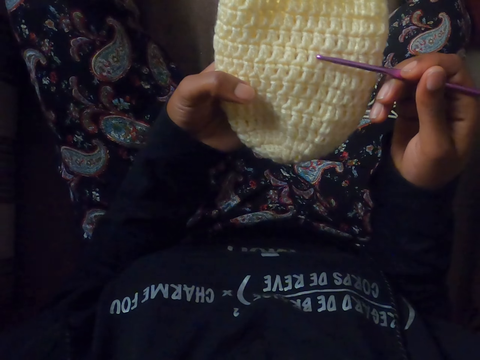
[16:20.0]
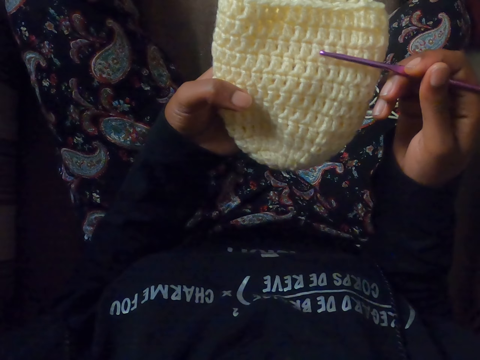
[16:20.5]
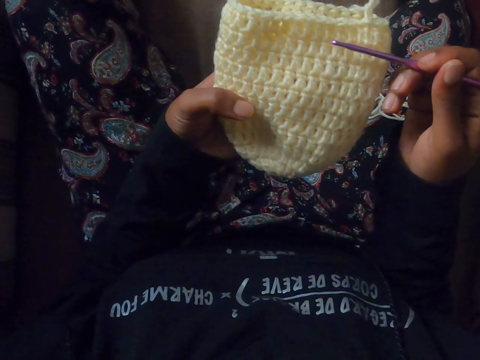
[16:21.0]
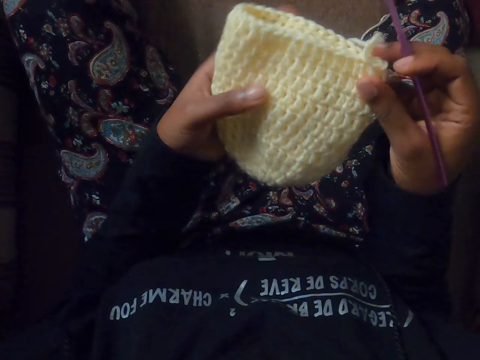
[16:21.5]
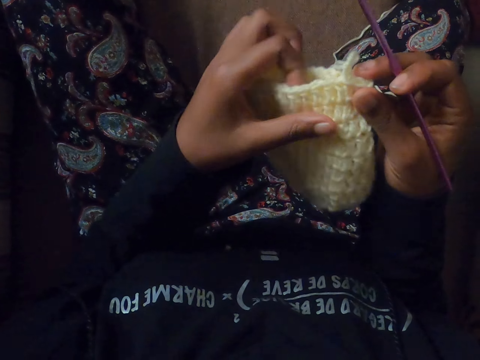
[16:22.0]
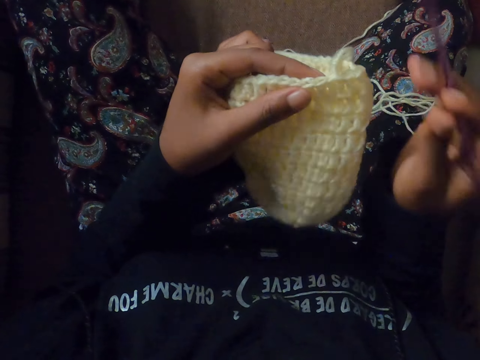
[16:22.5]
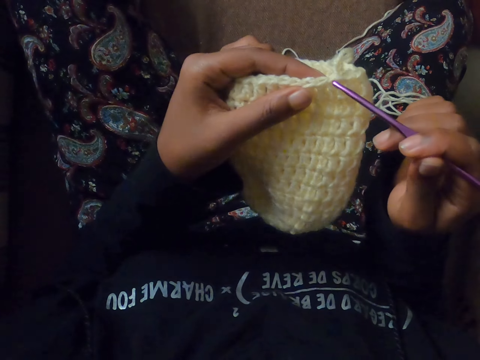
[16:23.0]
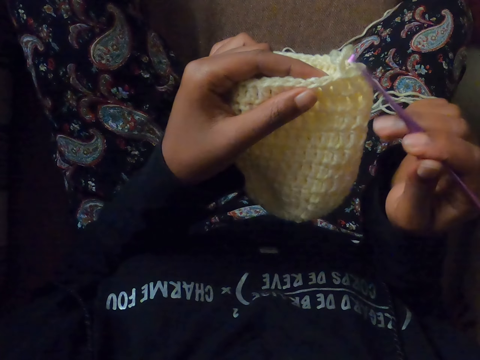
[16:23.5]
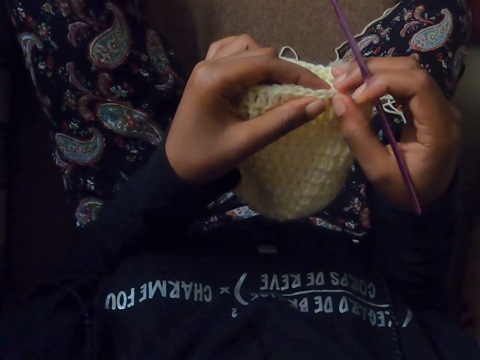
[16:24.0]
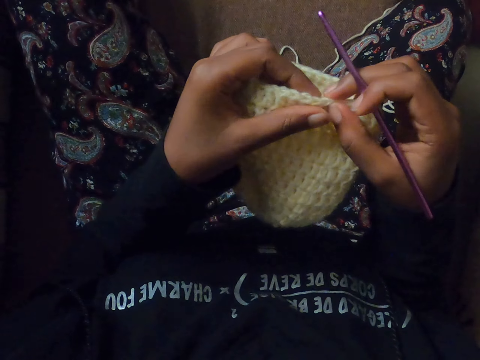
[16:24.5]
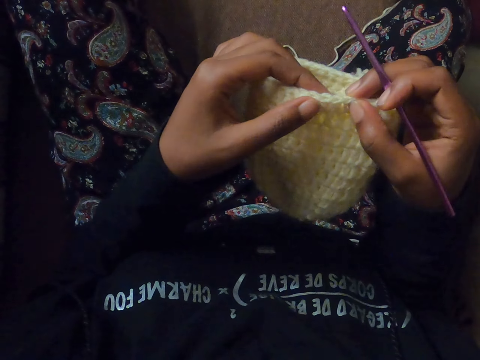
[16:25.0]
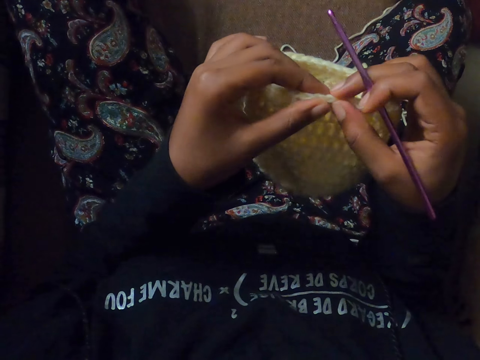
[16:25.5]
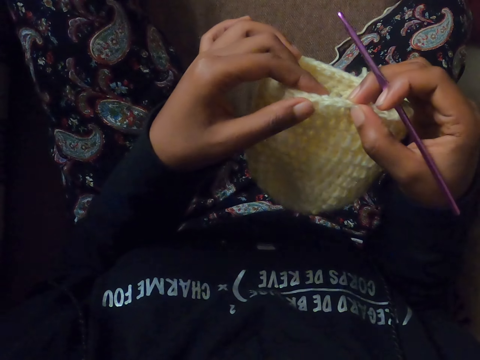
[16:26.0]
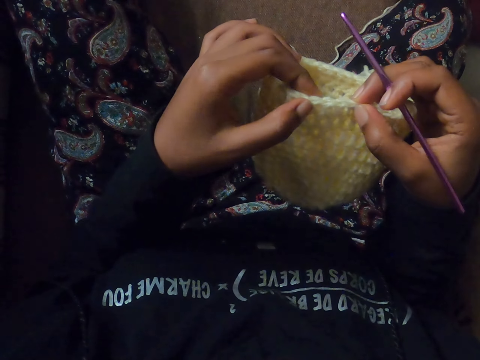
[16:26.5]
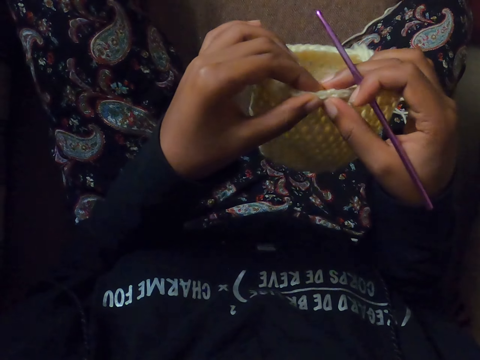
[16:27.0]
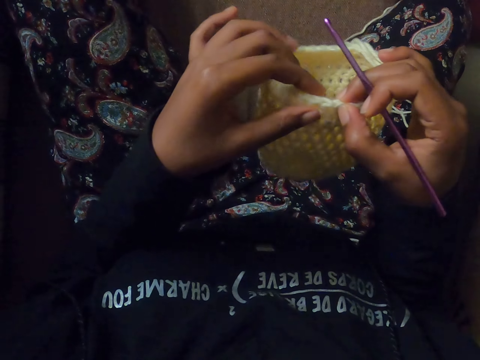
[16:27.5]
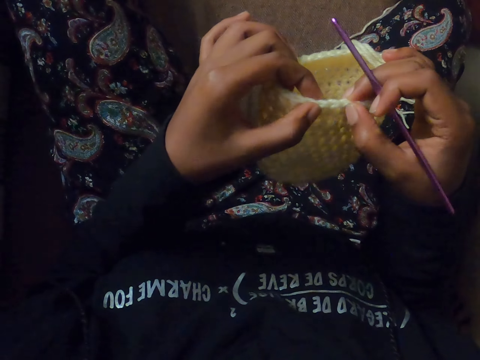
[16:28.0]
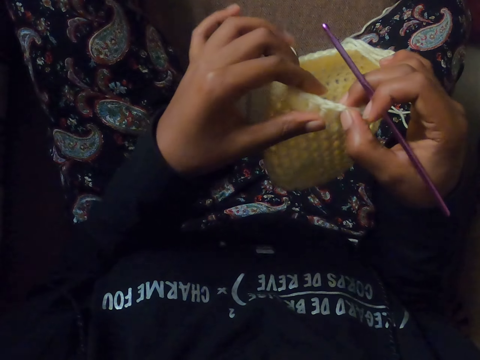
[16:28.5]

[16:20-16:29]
The camera wearer holds the crocheted yarn with her right hand. She touches the crocheted yarn on her left hand with the crochet hook in her right hand. She examines the top stitch of the crocheted yarn with her hands.
